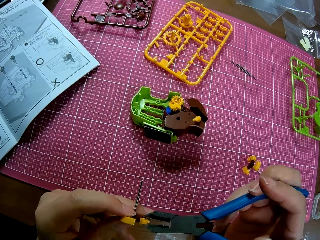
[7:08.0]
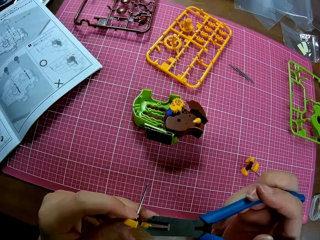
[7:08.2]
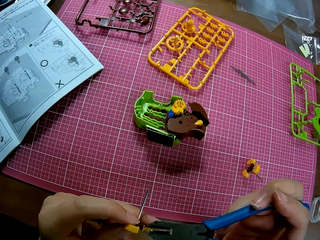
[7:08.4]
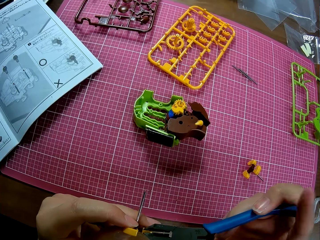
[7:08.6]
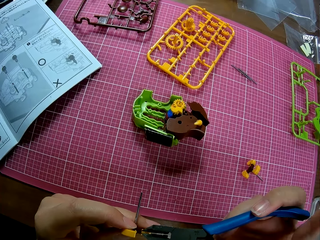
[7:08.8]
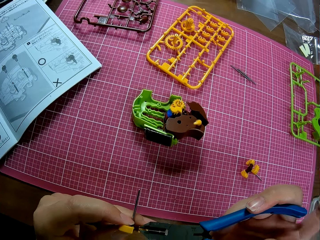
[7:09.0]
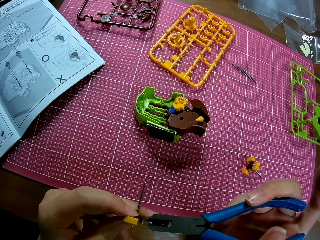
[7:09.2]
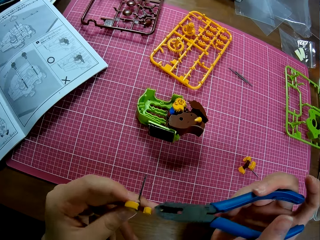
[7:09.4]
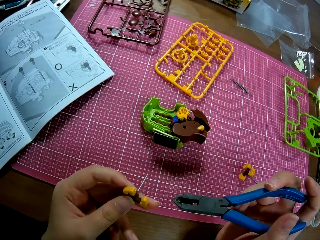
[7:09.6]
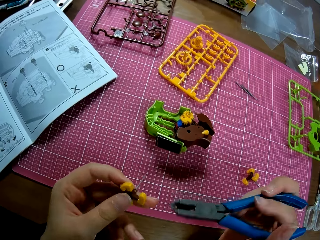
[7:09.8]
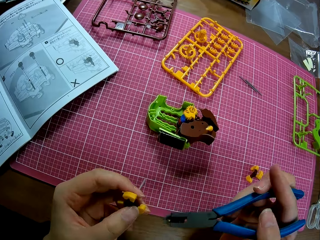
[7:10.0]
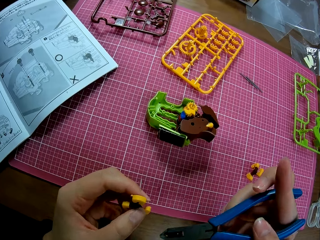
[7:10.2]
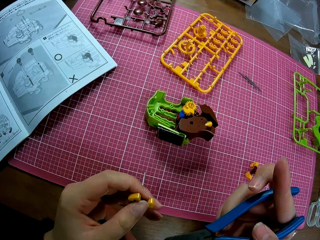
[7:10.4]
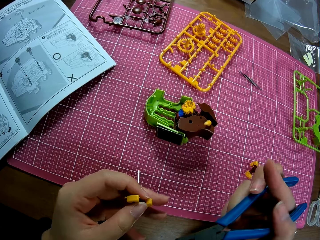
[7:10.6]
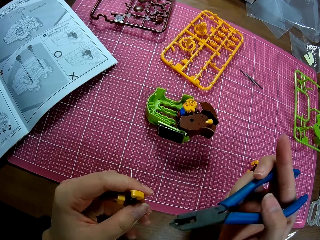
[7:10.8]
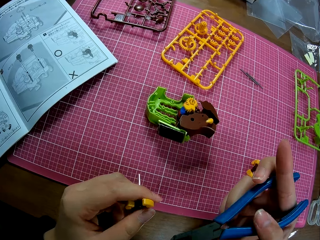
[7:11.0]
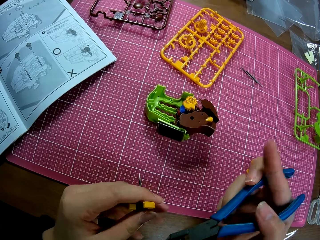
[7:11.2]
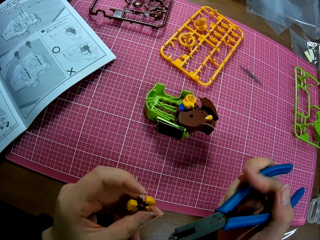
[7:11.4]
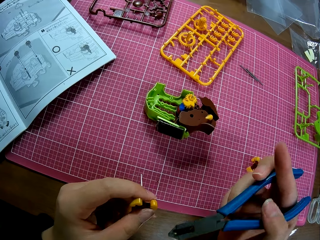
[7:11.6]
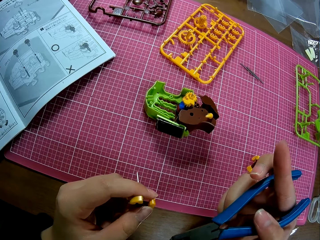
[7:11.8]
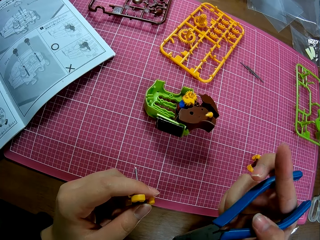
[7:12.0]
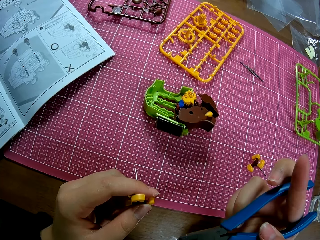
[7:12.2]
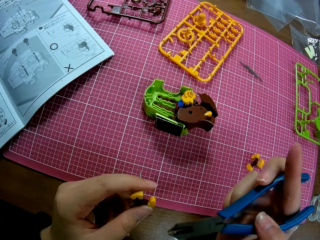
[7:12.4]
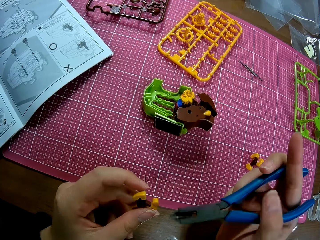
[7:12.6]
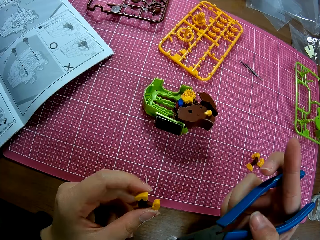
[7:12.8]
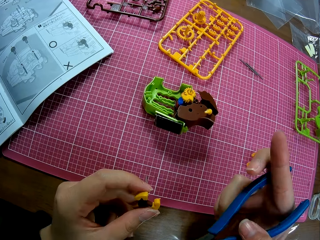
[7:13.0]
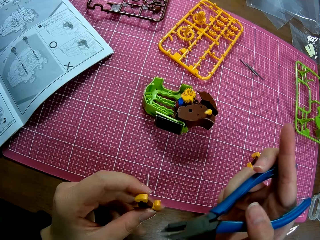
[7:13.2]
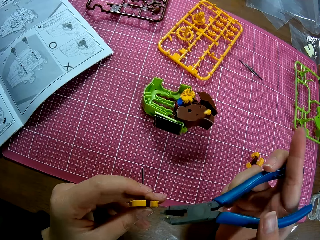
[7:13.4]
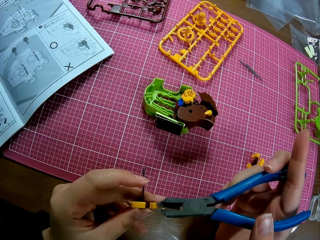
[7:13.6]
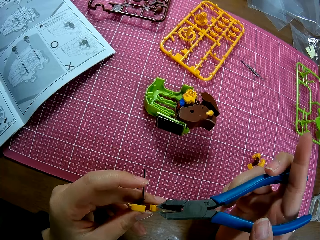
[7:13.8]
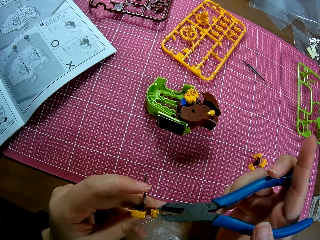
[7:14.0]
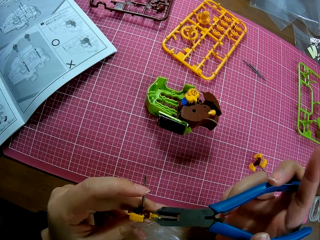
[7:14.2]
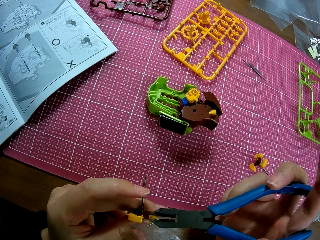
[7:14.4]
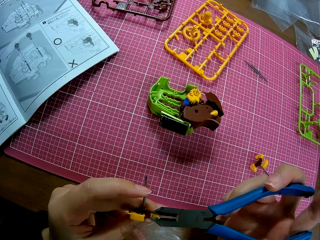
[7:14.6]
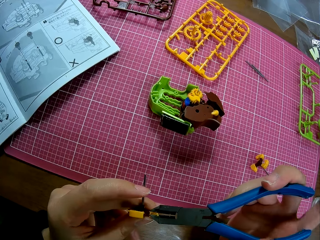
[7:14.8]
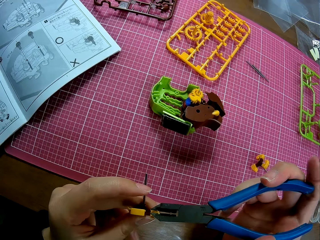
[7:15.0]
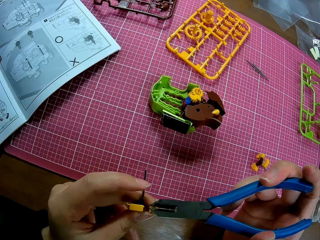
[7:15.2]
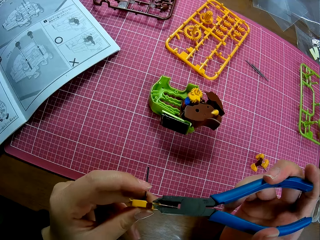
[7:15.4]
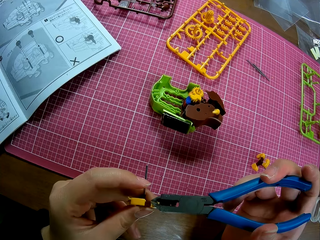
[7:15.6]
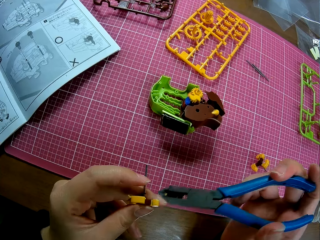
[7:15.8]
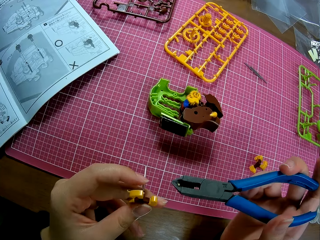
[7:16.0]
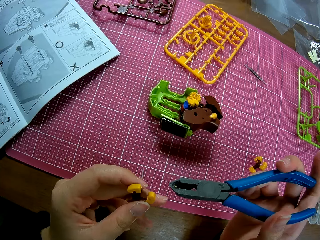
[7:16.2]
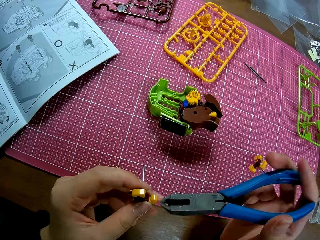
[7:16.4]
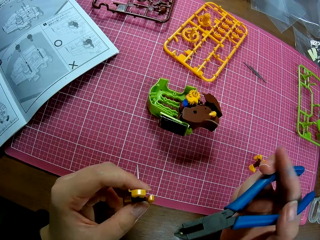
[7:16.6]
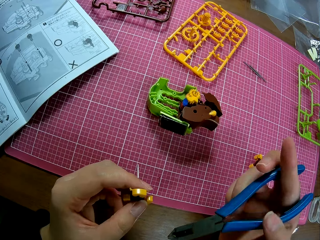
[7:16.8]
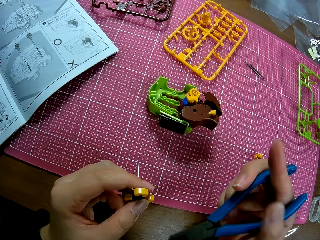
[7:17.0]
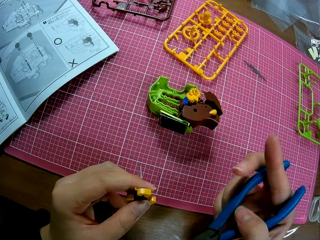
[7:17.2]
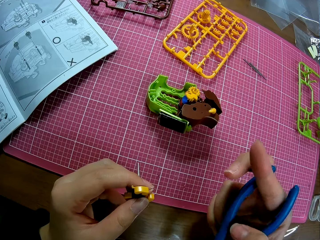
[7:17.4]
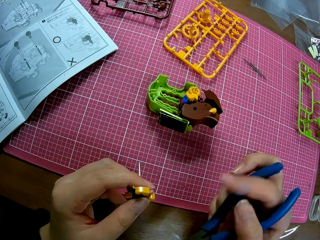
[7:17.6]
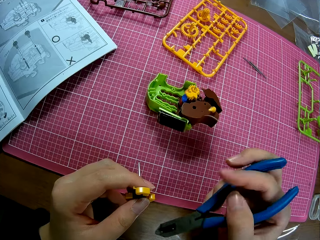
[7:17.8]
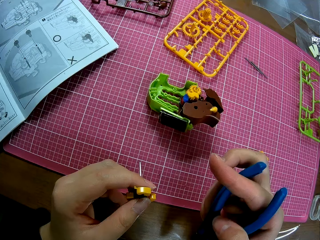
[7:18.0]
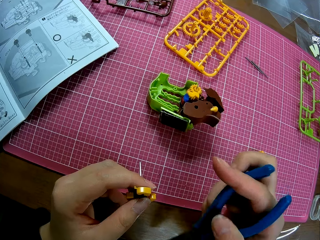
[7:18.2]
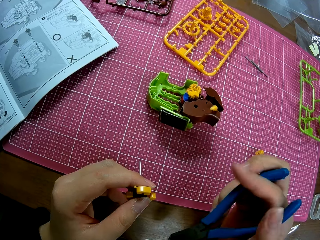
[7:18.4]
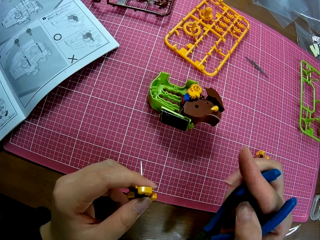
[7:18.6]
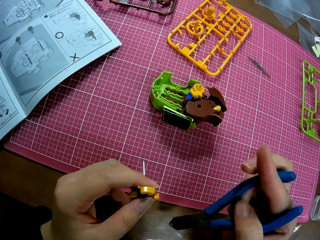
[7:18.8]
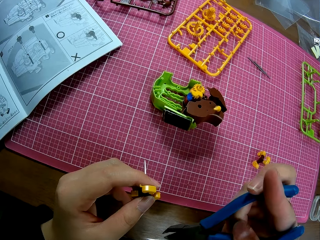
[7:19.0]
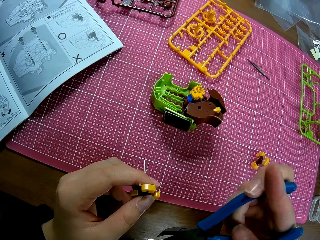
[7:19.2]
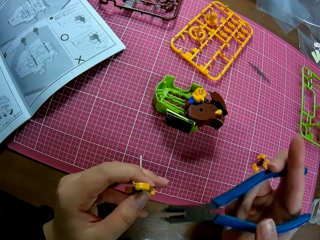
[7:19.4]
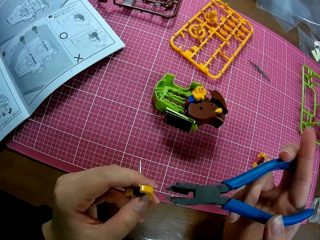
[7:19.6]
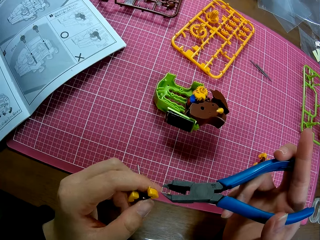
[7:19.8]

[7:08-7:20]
The camera wearer adjusts the plastic with the plier. They cut the extra pieces. They check the plastic model piece. They cut the extra pieces. They check the plastic model piece.

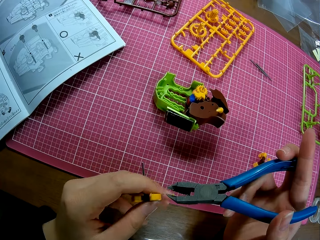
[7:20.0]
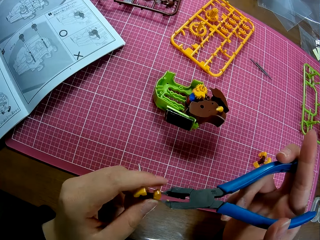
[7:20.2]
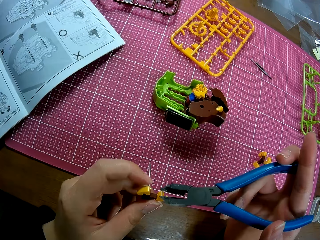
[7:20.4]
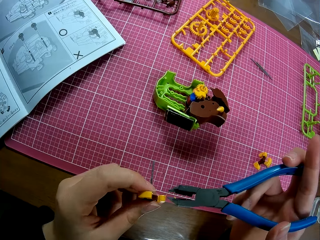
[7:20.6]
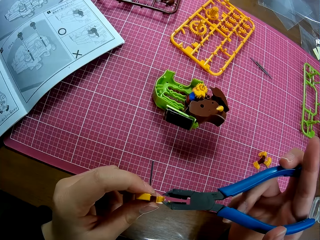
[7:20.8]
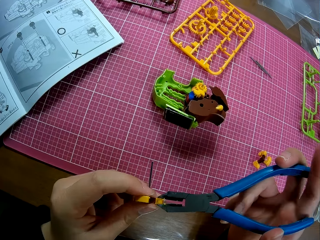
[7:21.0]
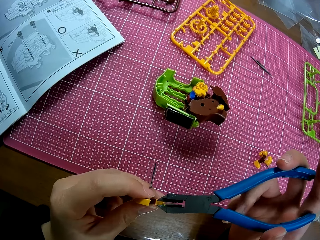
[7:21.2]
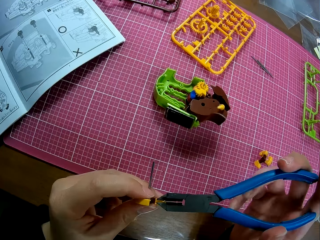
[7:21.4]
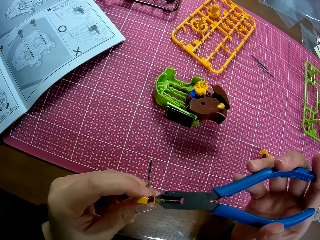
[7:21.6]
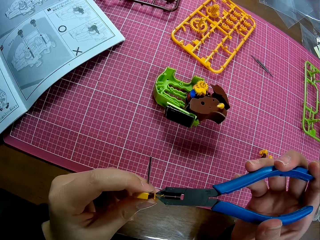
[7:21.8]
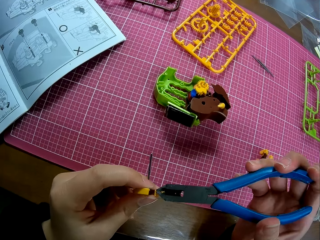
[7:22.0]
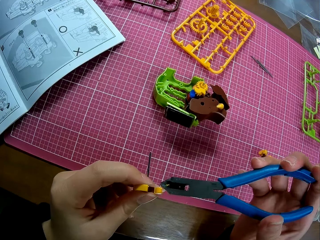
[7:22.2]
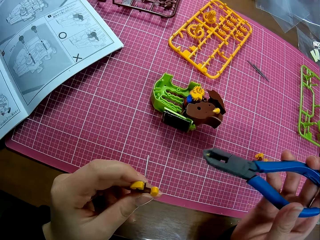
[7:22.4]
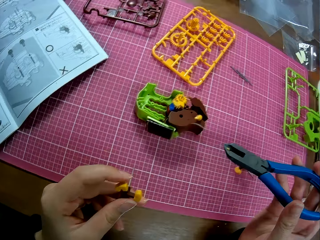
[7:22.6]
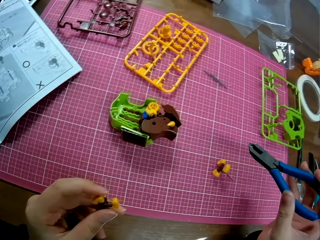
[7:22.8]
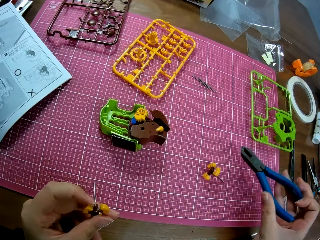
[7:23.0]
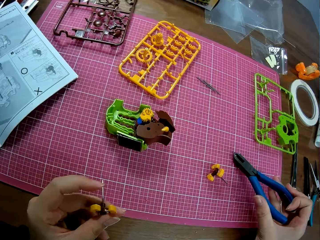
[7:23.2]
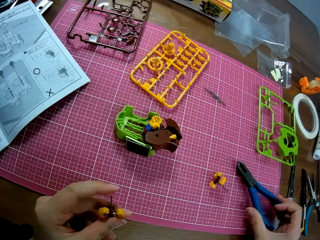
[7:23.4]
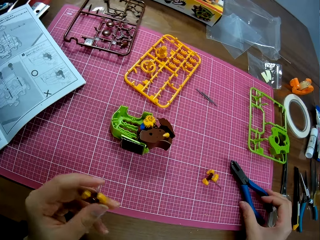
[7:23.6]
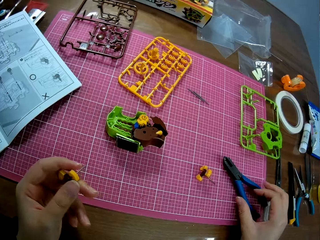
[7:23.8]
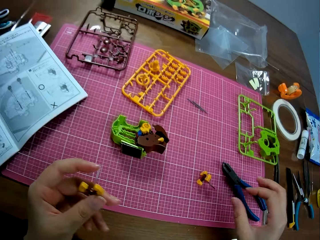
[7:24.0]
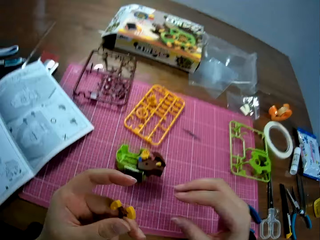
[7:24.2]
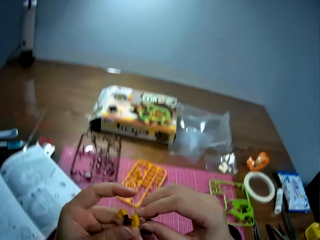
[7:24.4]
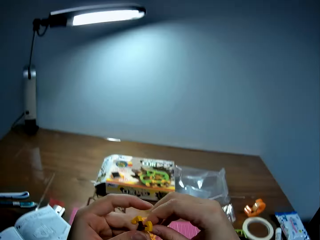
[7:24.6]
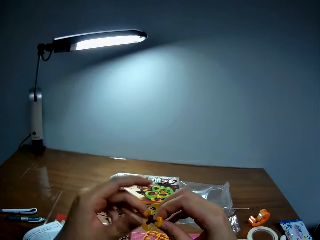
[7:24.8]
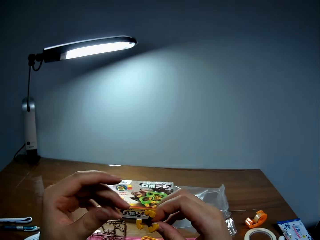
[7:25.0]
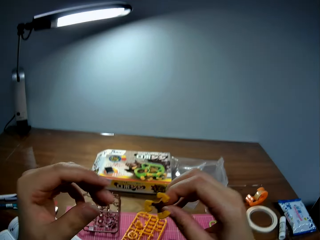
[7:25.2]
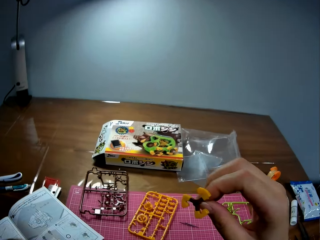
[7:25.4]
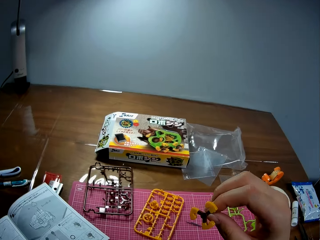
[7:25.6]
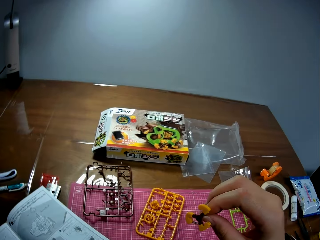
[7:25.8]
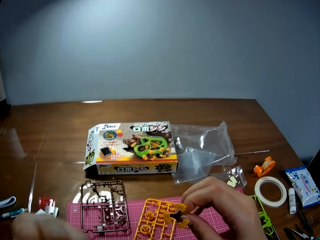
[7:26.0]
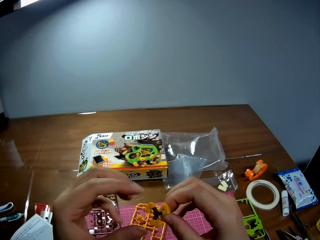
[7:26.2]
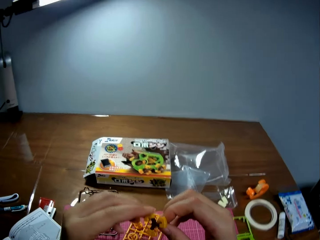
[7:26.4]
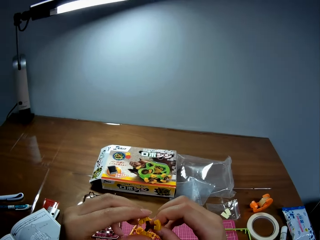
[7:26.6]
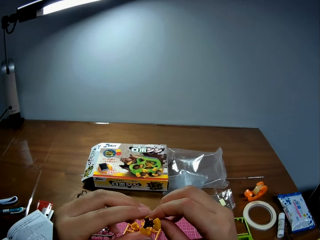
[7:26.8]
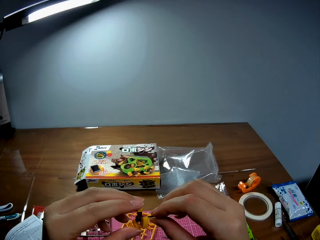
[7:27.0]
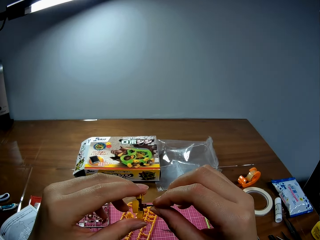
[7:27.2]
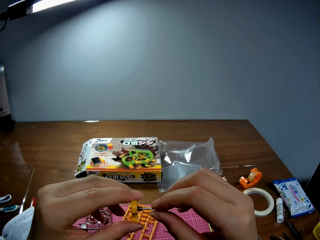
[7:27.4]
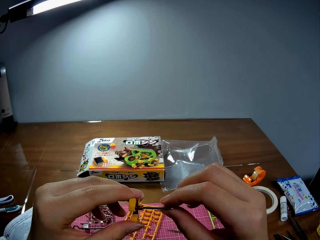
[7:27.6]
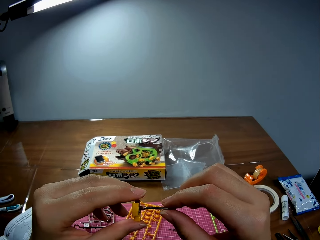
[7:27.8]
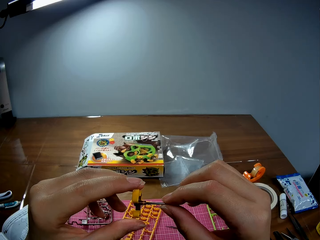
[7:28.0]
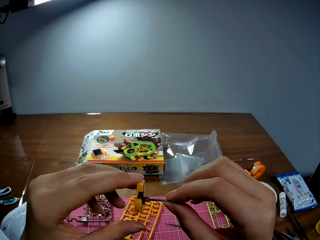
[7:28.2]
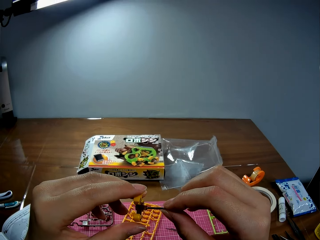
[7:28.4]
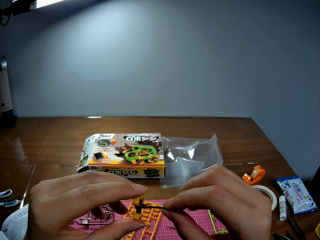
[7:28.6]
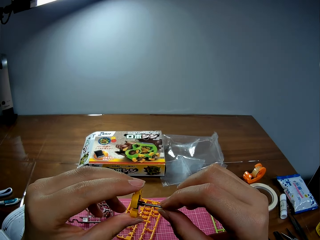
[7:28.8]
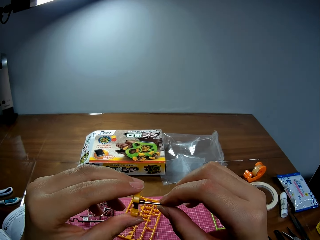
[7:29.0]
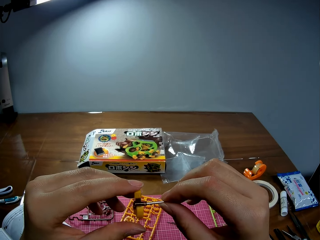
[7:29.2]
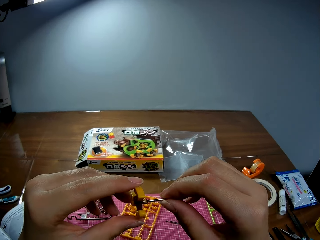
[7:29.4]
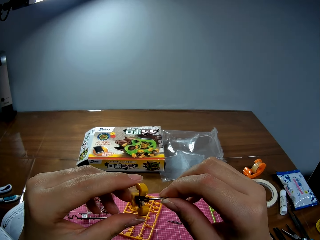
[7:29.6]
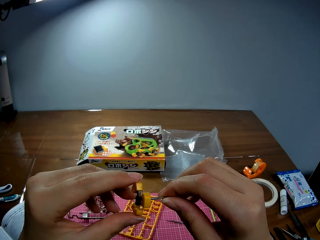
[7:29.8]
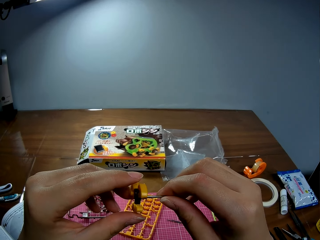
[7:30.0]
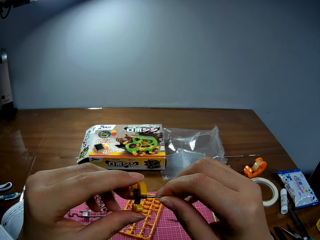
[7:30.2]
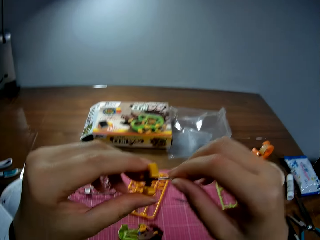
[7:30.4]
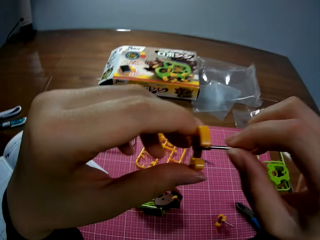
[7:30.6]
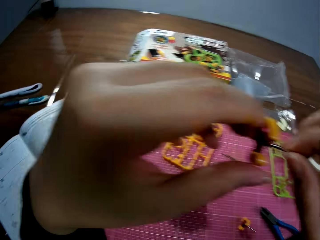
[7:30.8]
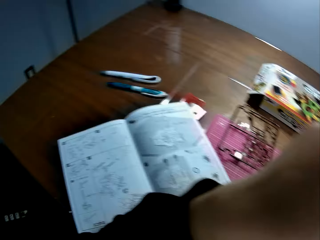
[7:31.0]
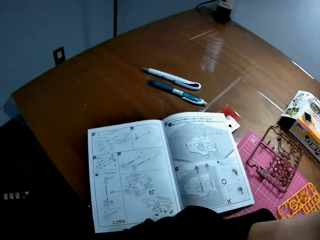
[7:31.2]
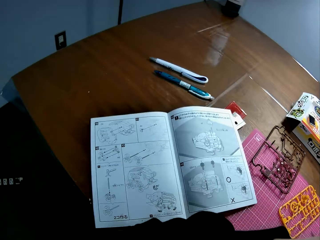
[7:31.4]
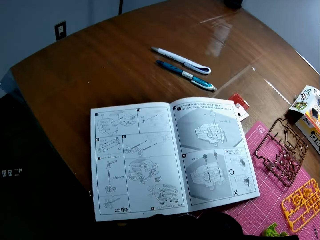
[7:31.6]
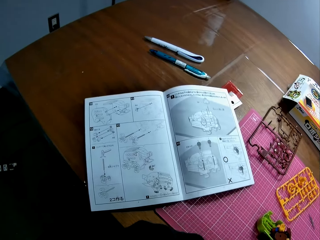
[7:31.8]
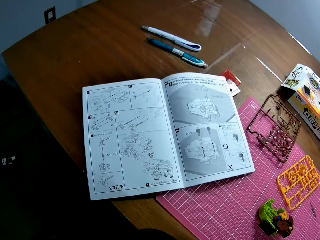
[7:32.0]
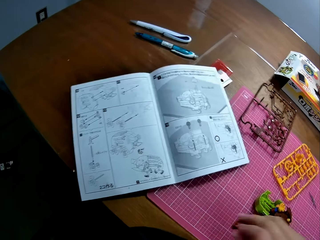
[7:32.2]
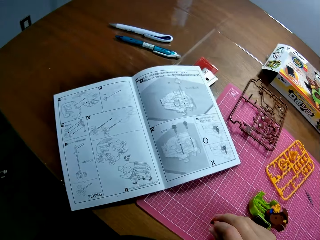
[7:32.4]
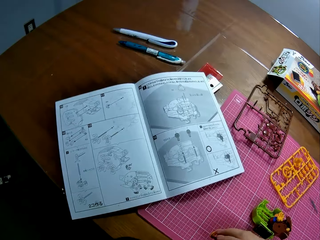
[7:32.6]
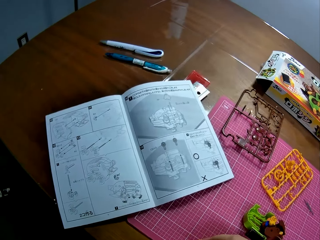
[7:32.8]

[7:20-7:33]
The camera wearer cuts the extra pieces. They drop the plier on the table. They lift the plastic model piece. They touch something. They hold the plastic model piece. They check the plastic model piece. They rotate the plastic model piece. They look at the book. They place the plastic model piece on the table.
